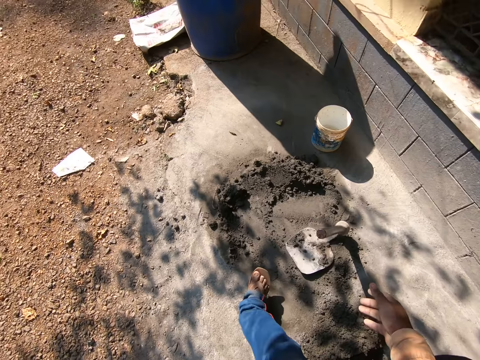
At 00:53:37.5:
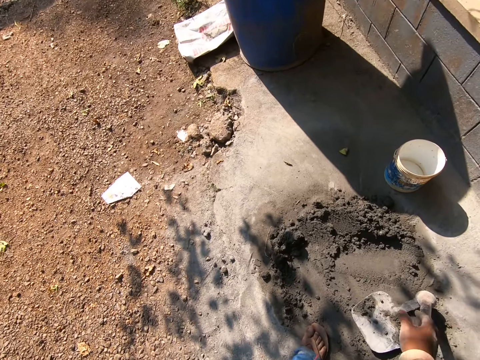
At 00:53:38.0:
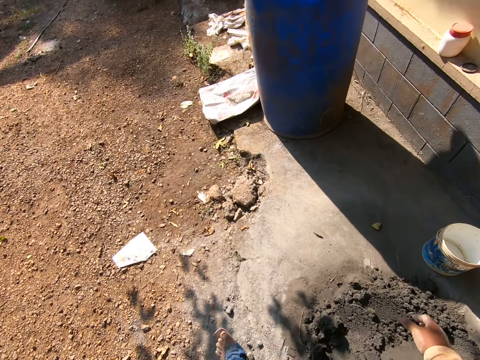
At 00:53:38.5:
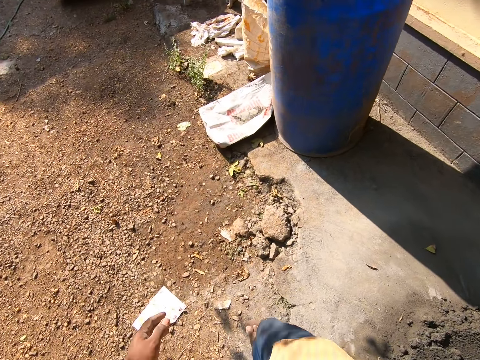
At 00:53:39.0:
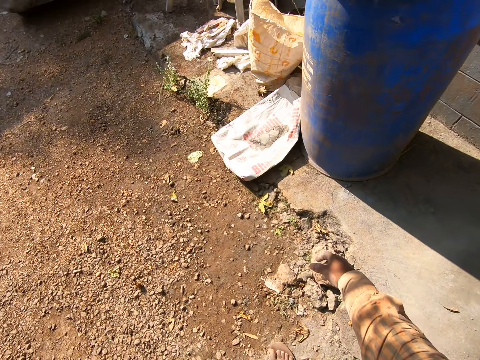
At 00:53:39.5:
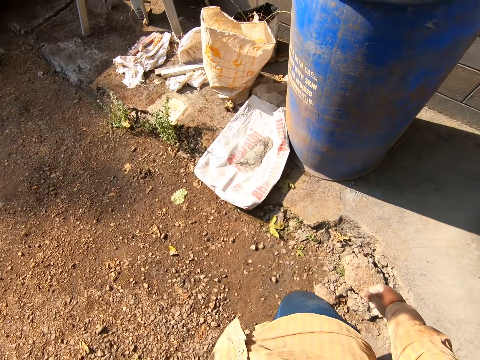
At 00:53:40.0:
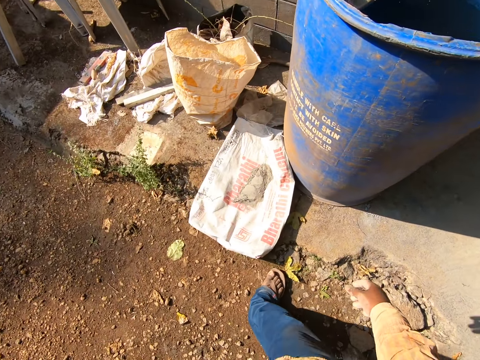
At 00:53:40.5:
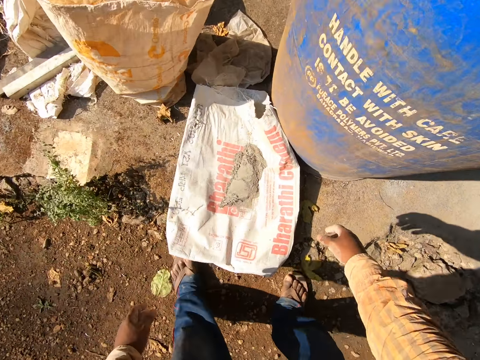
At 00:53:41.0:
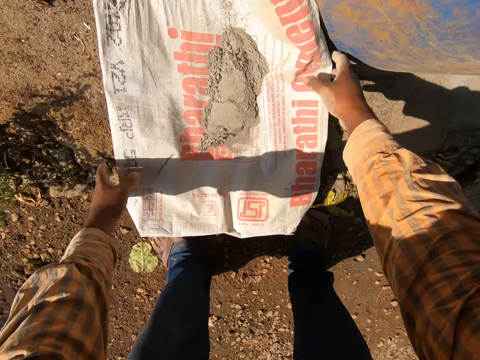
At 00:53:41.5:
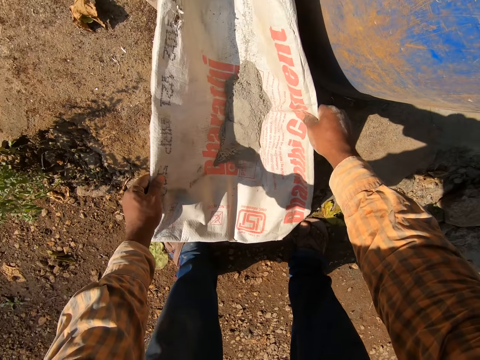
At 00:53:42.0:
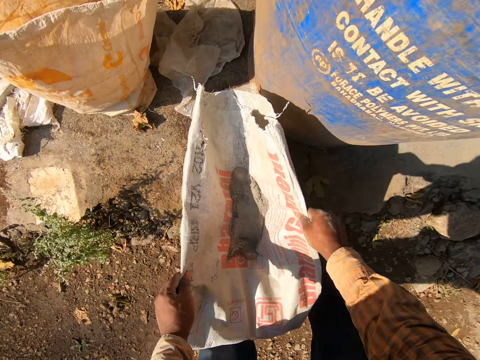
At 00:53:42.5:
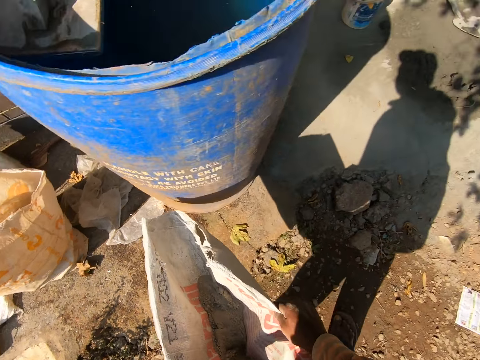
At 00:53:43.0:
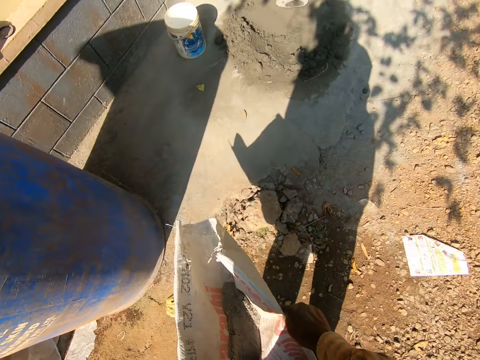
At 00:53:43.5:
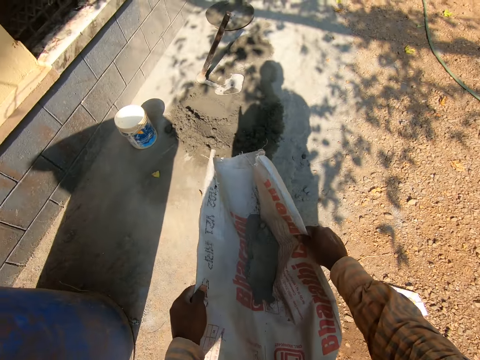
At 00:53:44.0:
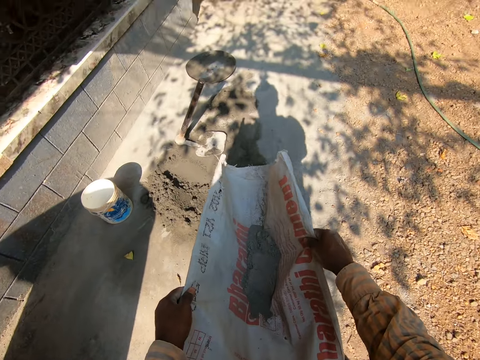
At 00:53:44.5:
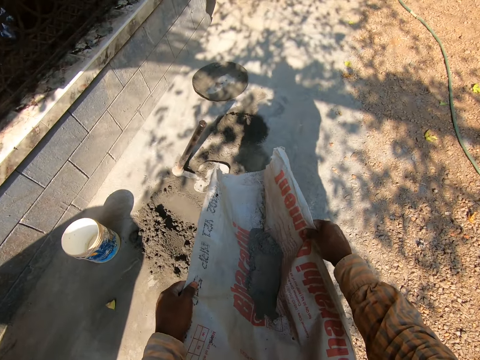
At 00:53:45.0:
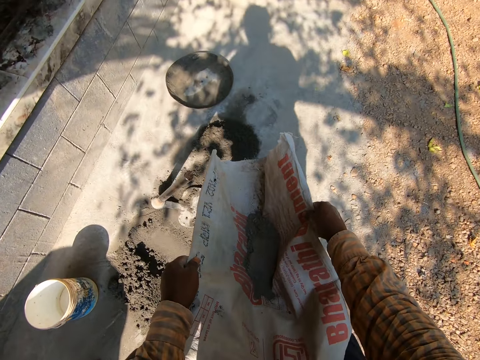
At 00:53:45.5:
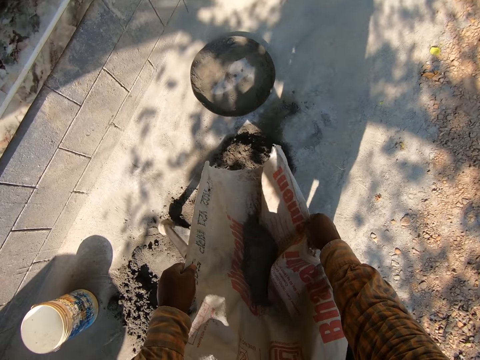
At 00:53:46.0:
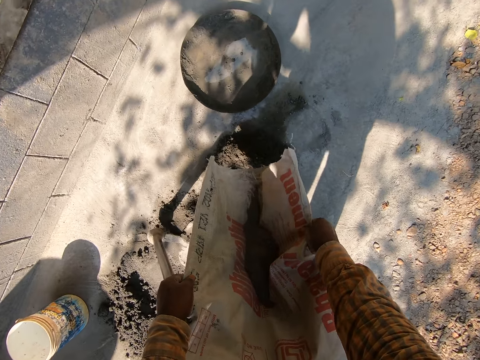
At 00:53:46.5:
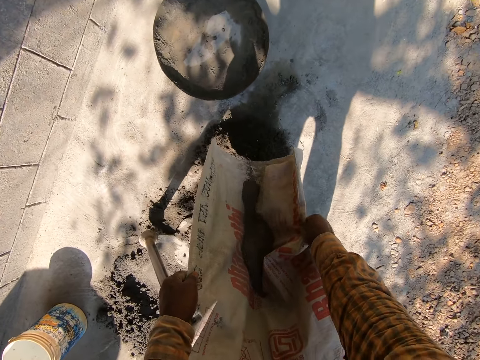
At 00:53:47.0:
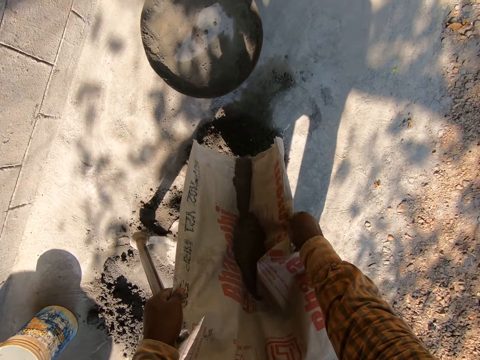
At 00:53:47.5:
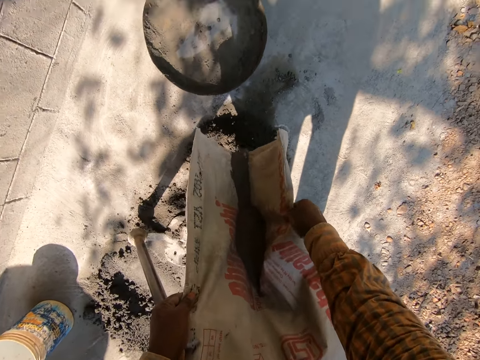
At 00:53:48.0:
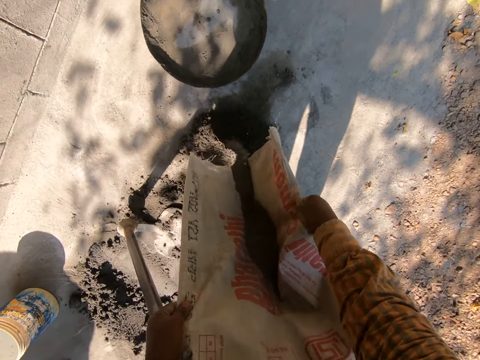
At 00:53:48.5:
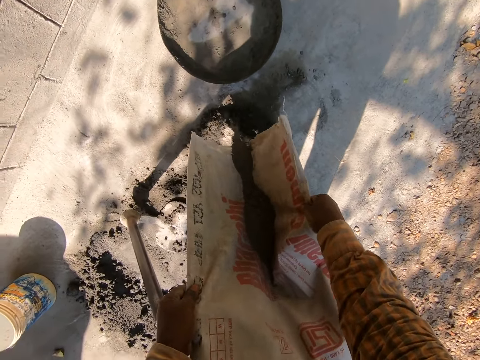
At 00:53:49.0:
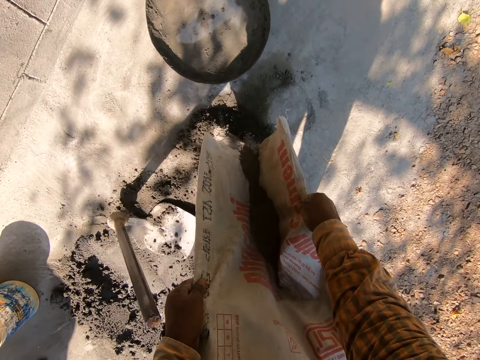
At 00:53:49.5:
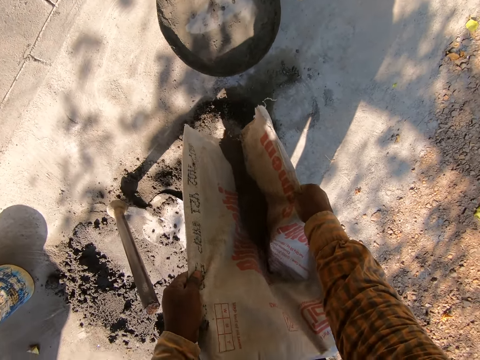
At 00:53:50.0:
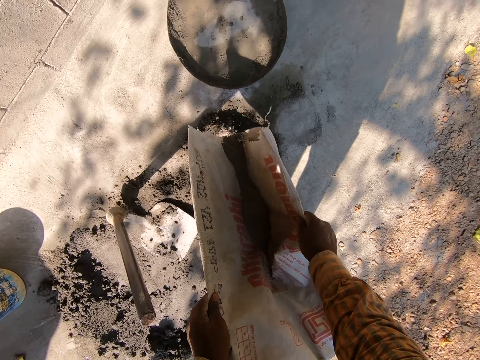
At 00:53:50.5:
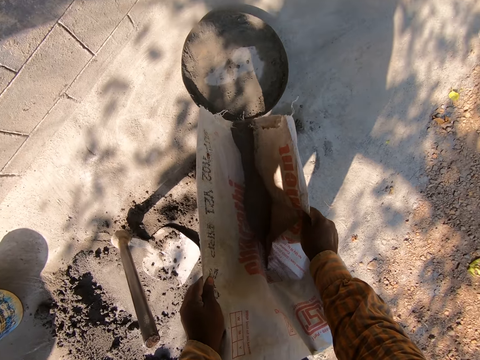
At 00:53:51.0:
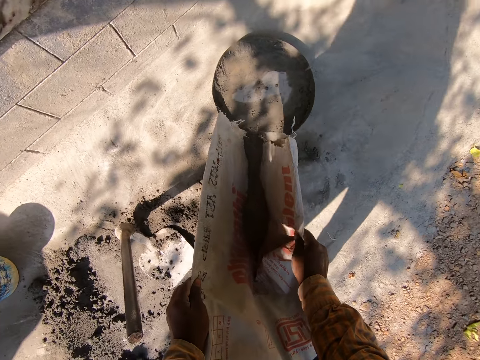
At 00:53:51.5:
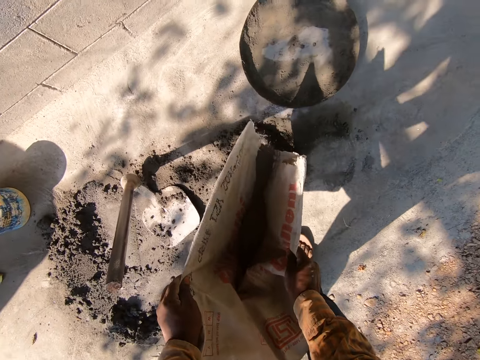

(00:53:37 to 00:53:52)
The camera wearer picks up a bag of cement from the floor with both hands. They pour the cement on a mortar on the floor with both hands.

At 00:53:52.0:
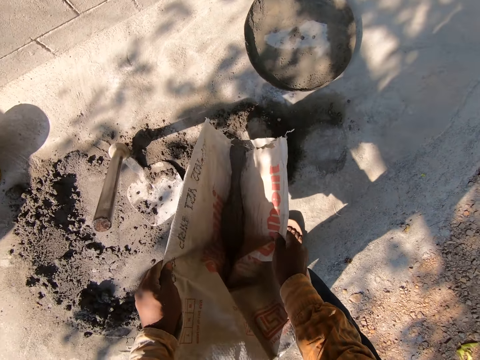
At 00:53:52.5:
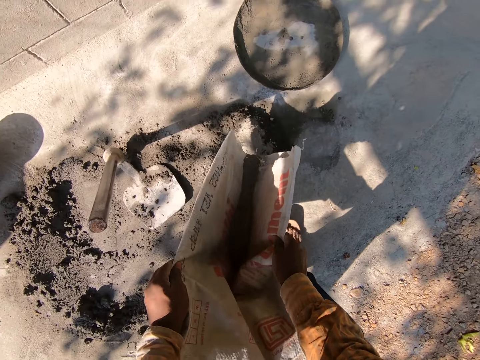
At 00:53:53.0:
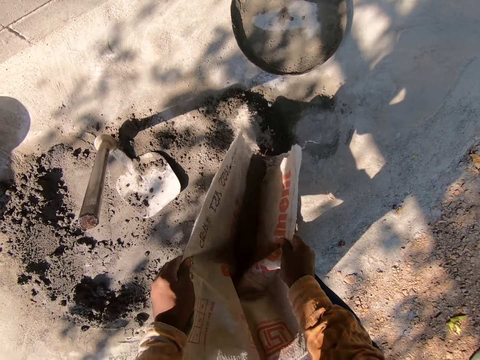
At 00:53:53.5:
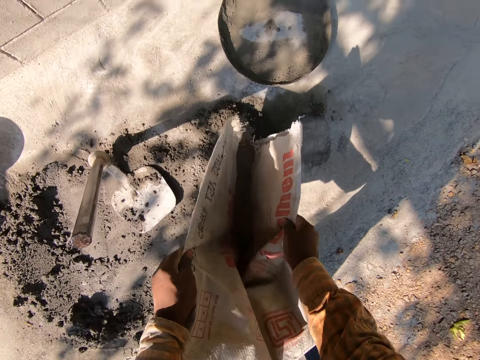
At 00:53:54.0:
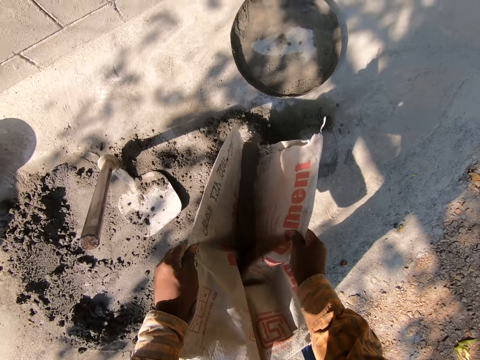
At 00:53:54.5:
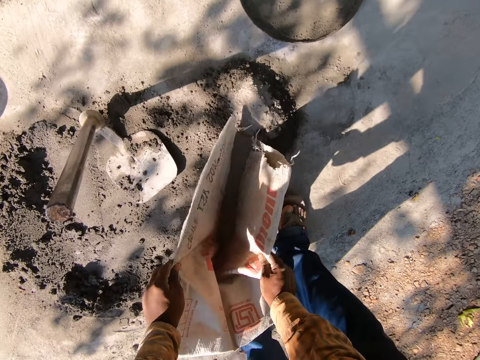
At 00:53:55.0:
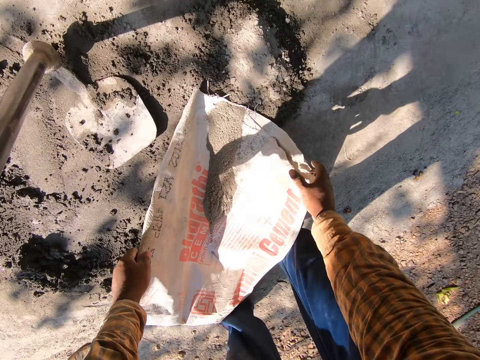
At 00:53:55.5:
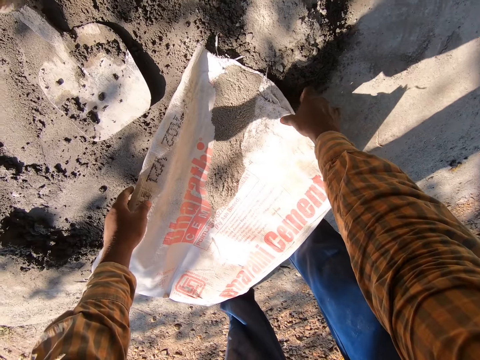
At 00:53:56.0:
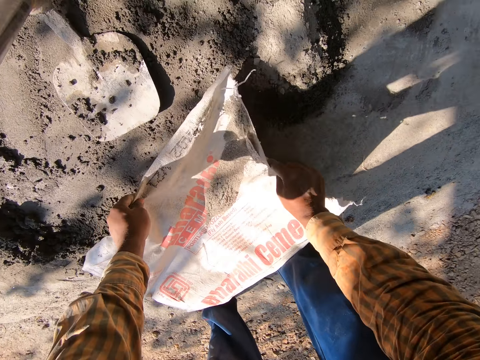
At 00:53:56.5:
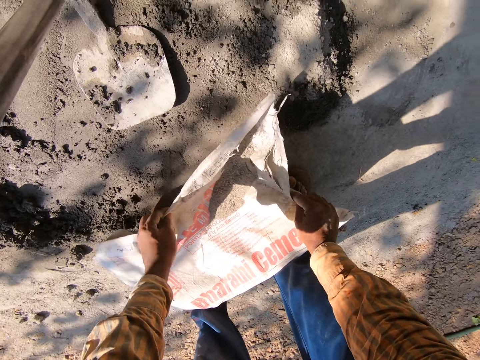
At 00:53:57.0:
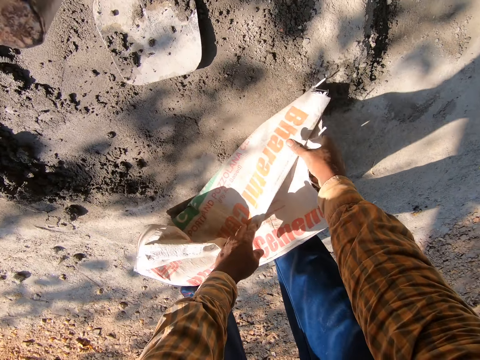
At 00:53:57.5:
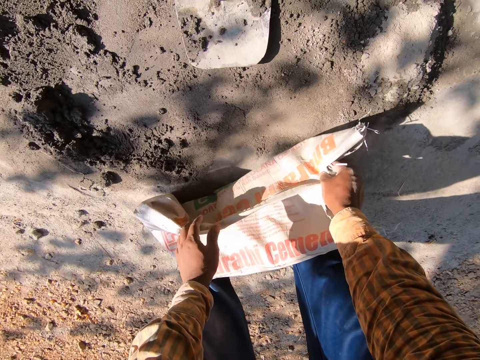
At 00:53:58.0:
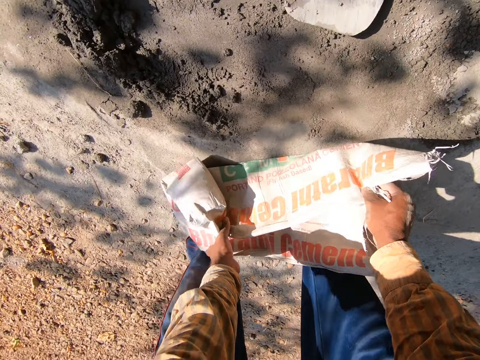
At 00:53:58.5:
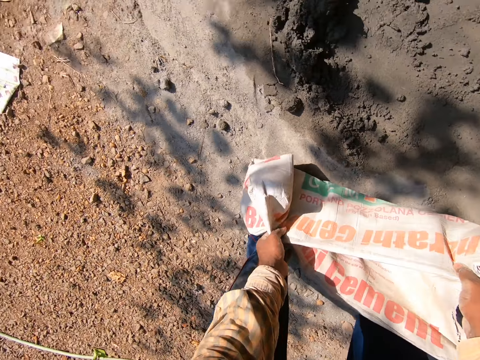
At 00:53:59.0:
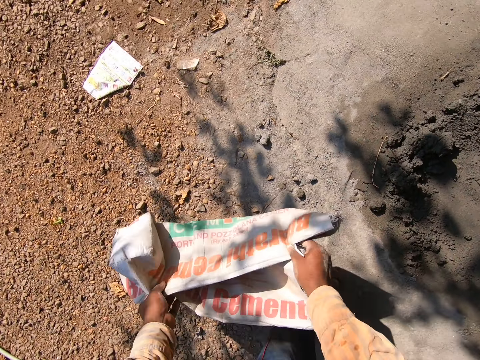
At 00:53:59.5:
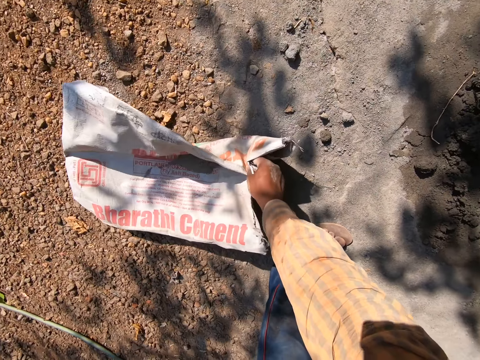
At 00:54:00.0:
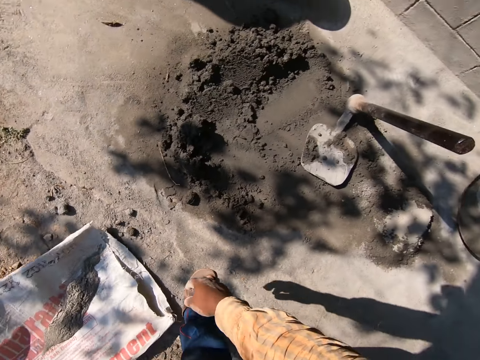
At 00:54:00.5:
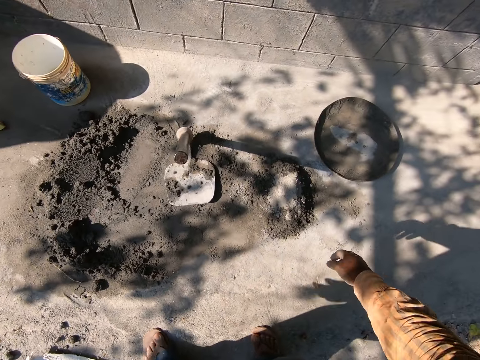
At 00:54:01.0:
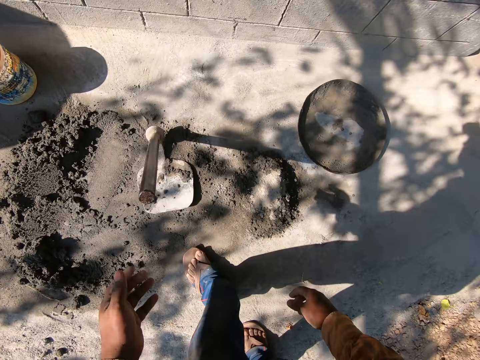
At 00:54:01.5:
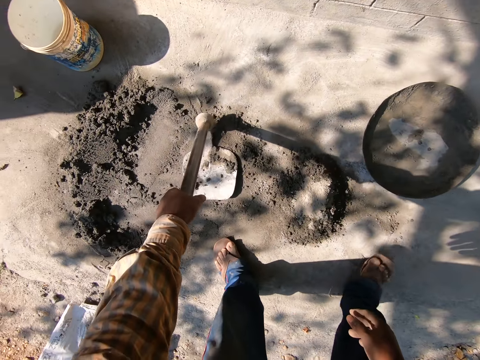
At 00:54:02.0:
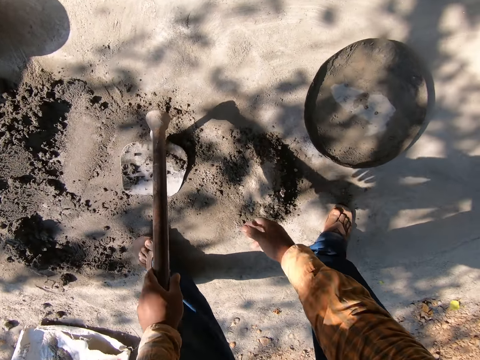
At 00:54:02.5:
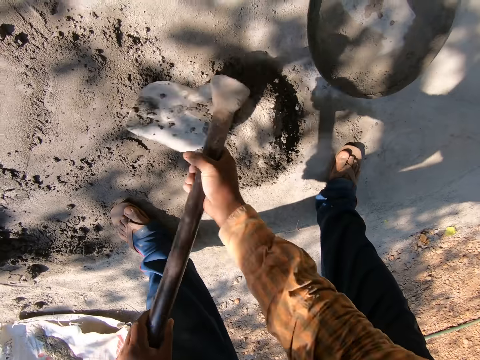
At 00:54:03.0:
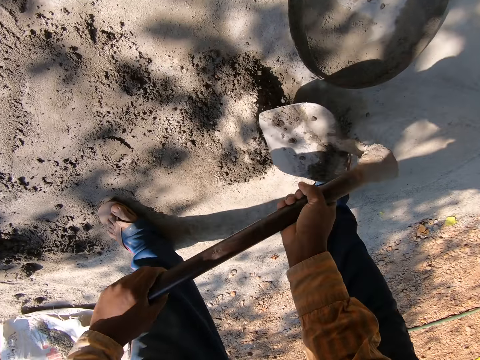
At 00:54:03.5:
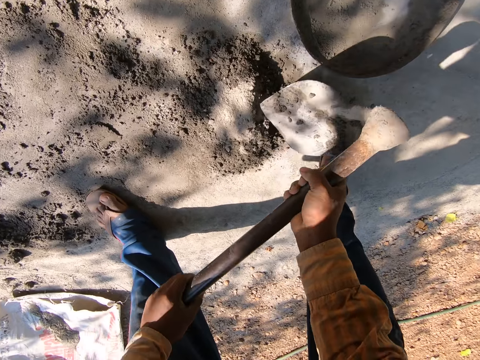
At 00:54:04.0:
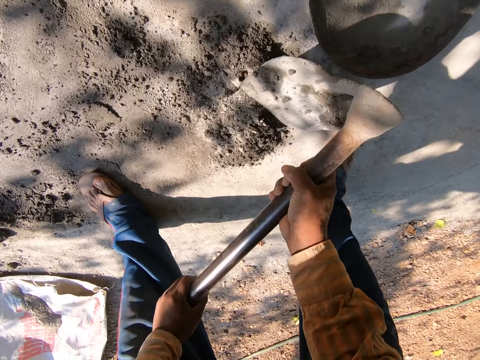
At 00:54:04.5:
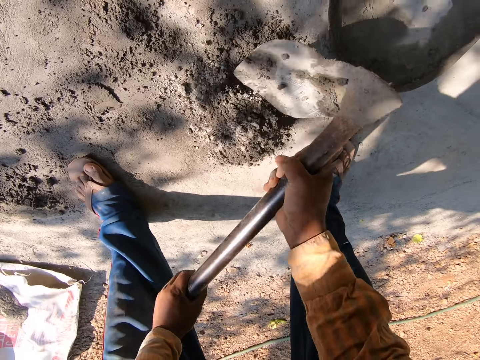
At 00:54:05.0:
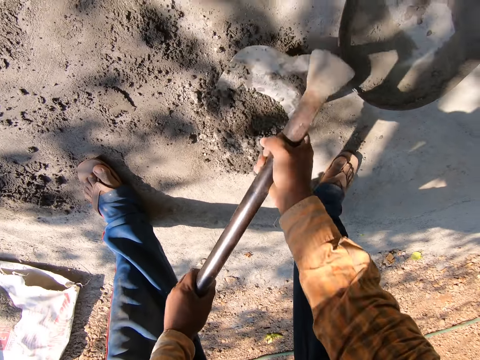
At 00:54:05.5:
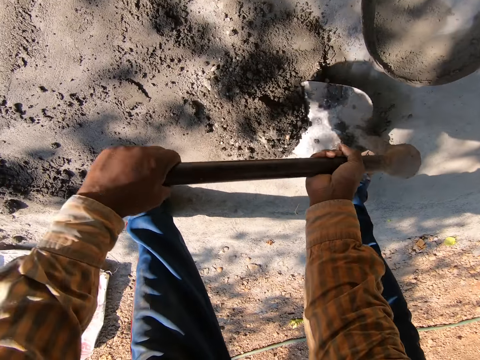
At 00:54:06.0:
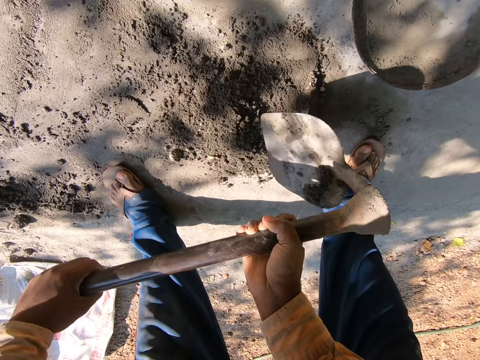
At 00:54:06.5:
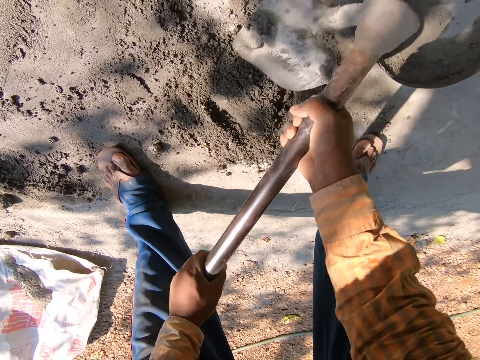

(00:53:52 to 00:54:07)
The camera wearer drops the bag of cement or polythene bag on the floor with both hands. He folds the bag of cement on the floor with both his hands. He shakes back the cement on the polythene bag. He picks up the bag of cement from the floor with both hands. He drops the bag of cement on the floor with both hands. He picks up a hoe or shovel from the floor with his left hand. He scrapes the mortar on the floor with the hoe in both hands. He mixes sand and cement with the shovel.
